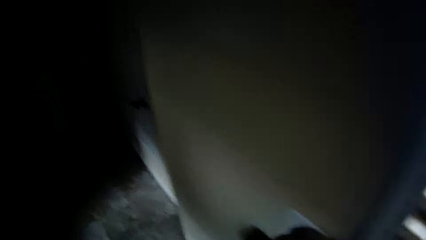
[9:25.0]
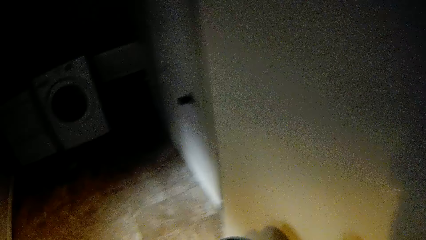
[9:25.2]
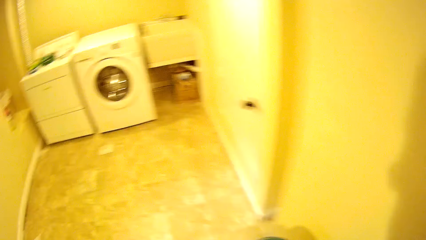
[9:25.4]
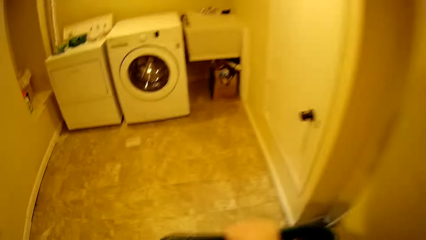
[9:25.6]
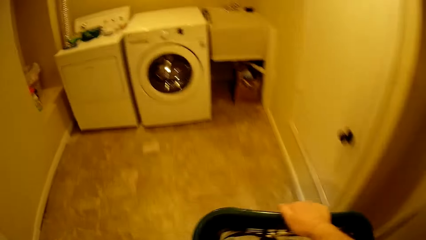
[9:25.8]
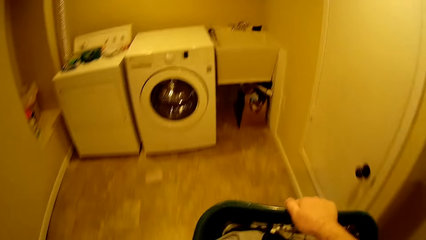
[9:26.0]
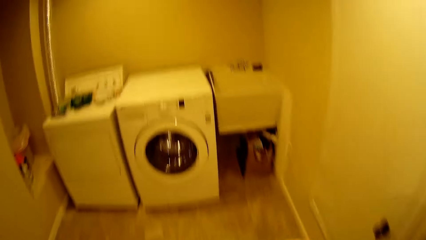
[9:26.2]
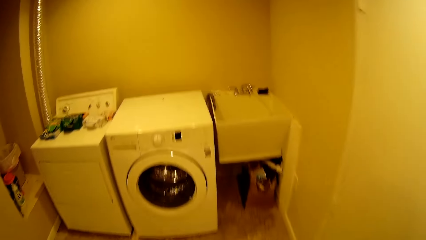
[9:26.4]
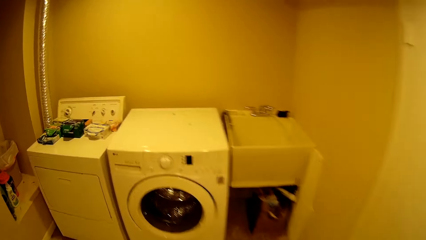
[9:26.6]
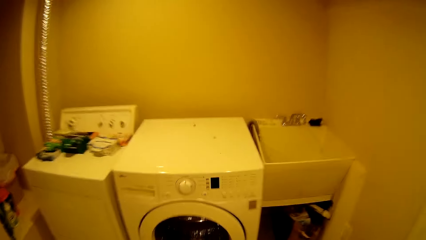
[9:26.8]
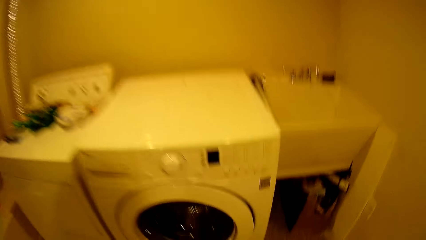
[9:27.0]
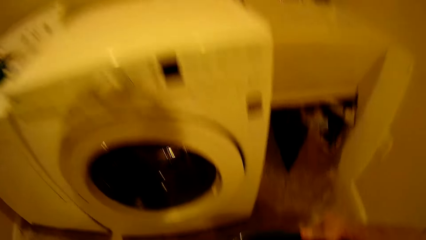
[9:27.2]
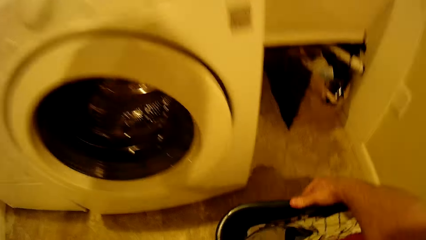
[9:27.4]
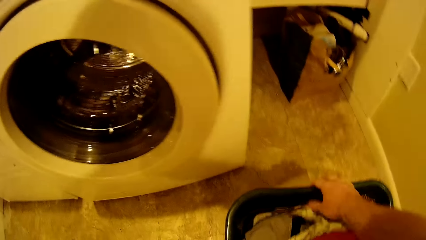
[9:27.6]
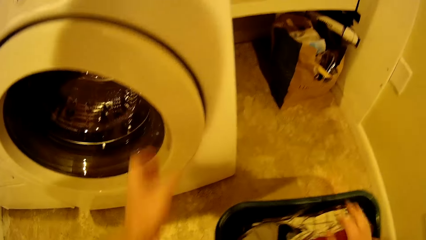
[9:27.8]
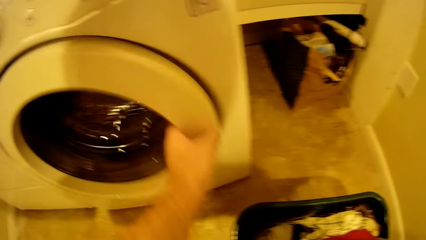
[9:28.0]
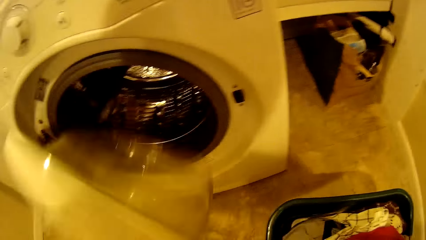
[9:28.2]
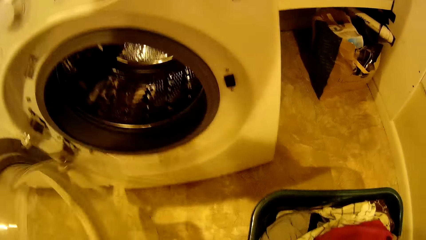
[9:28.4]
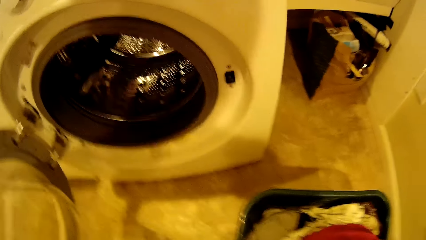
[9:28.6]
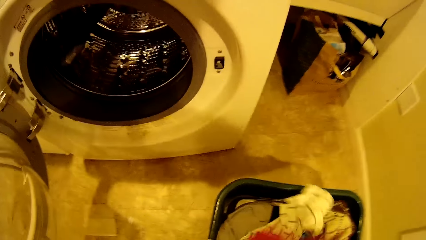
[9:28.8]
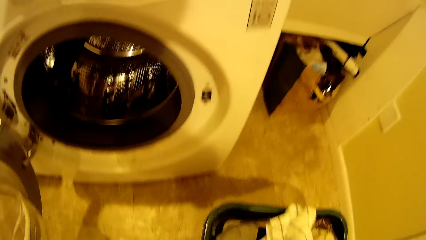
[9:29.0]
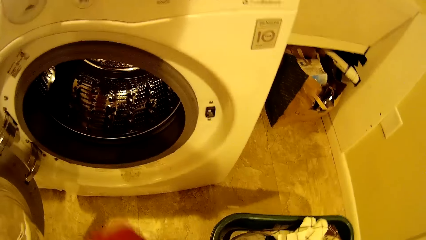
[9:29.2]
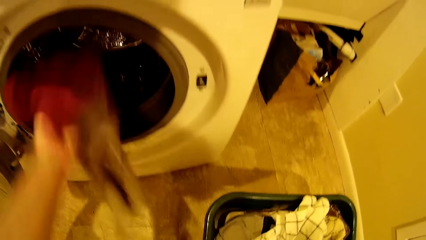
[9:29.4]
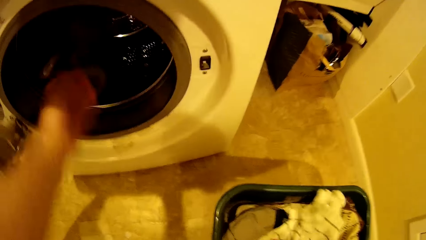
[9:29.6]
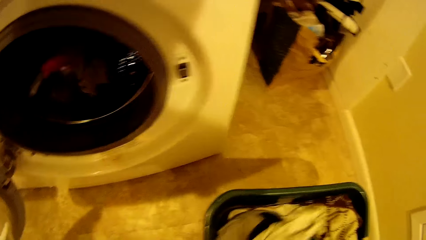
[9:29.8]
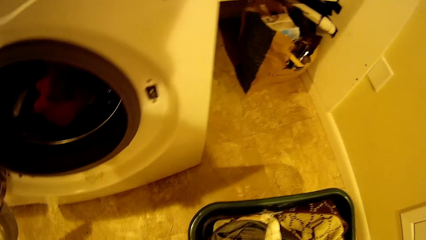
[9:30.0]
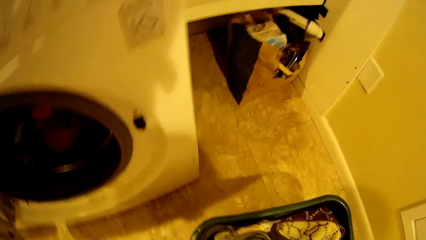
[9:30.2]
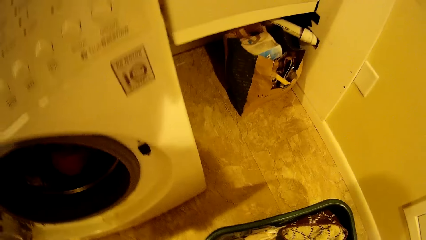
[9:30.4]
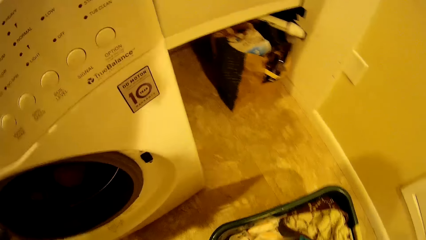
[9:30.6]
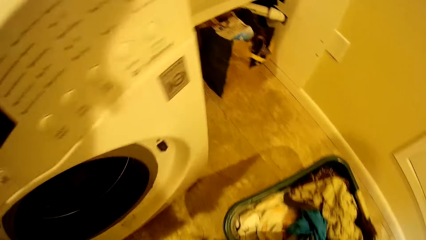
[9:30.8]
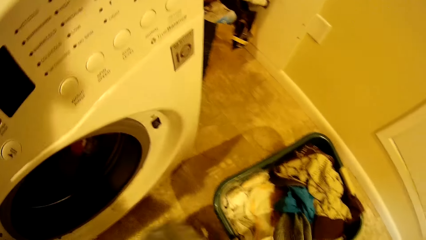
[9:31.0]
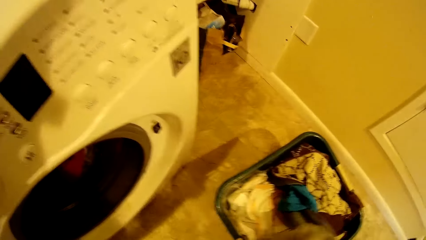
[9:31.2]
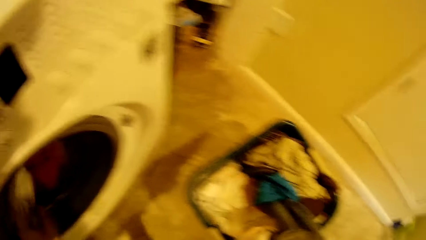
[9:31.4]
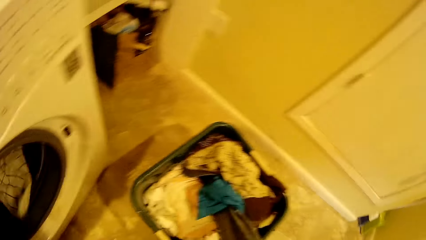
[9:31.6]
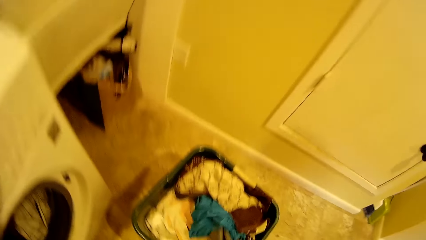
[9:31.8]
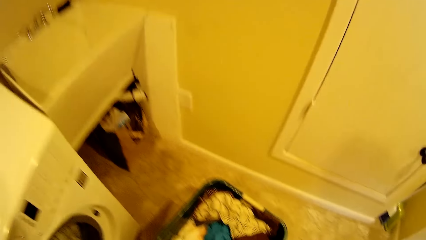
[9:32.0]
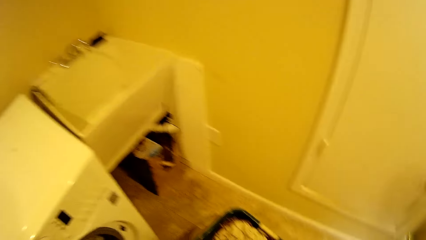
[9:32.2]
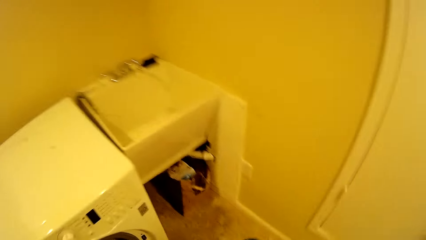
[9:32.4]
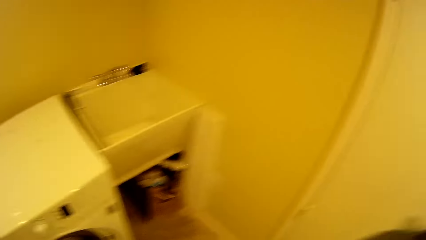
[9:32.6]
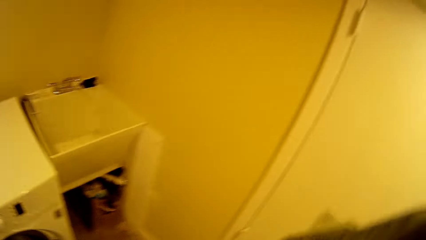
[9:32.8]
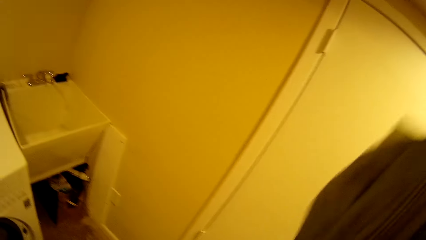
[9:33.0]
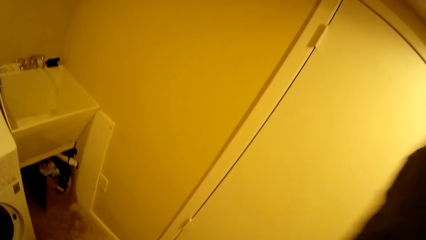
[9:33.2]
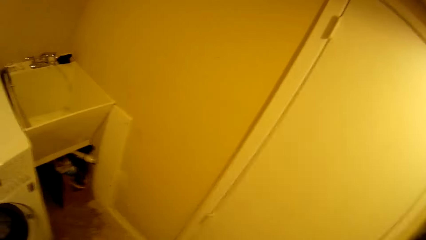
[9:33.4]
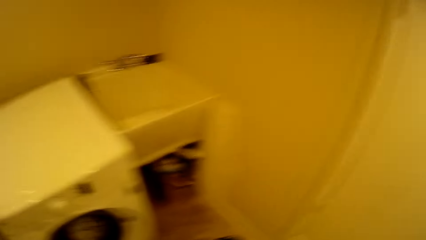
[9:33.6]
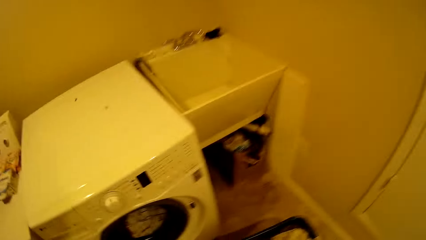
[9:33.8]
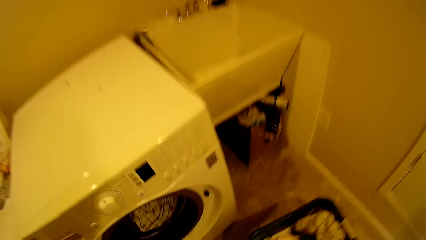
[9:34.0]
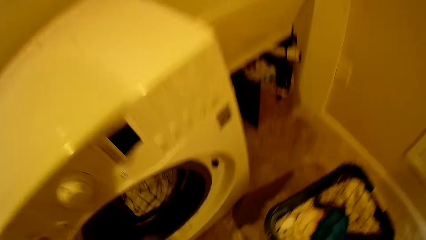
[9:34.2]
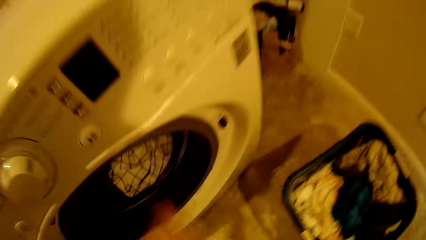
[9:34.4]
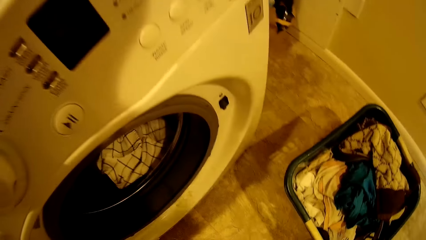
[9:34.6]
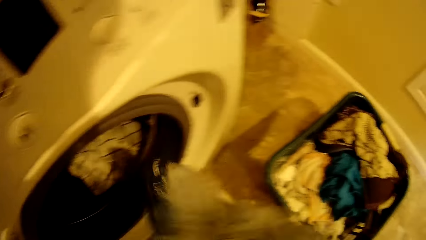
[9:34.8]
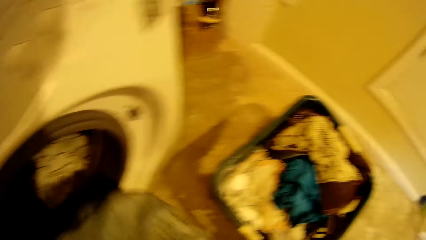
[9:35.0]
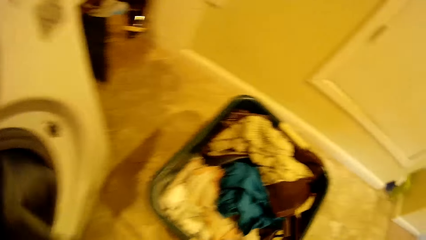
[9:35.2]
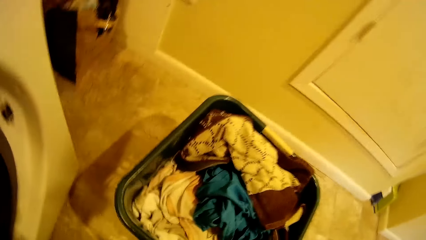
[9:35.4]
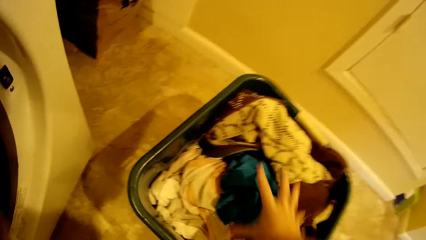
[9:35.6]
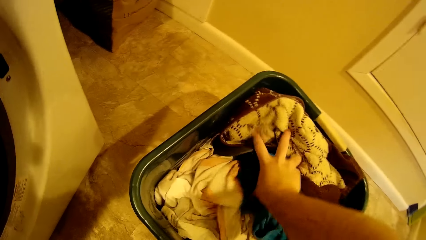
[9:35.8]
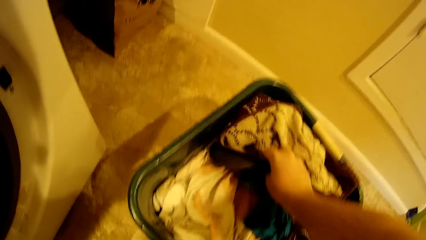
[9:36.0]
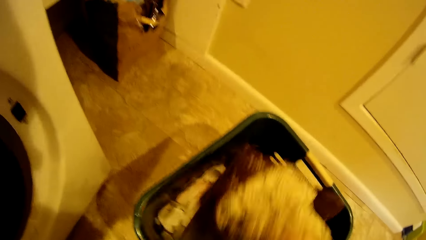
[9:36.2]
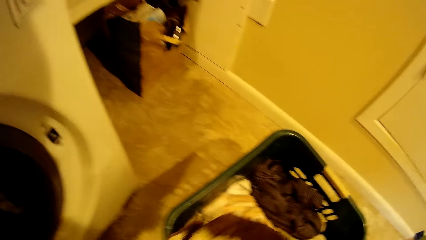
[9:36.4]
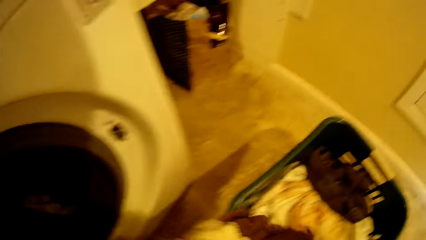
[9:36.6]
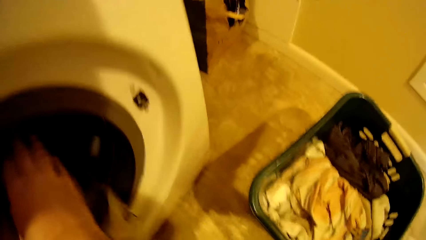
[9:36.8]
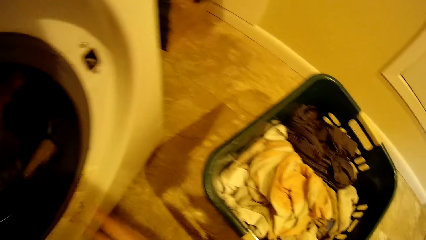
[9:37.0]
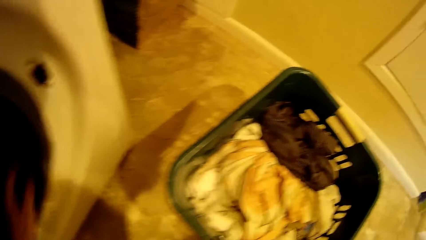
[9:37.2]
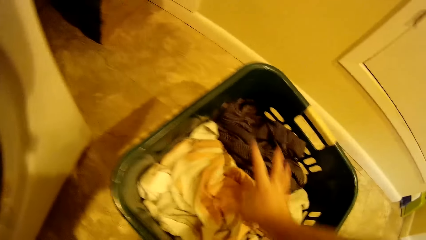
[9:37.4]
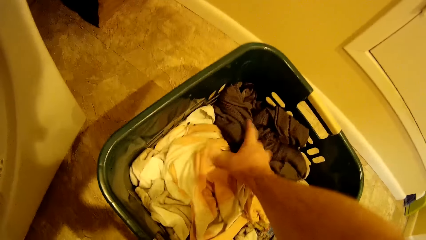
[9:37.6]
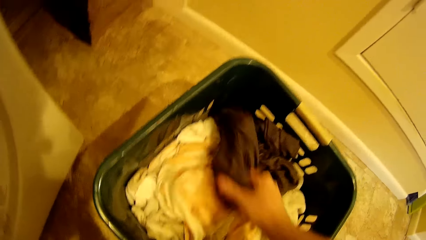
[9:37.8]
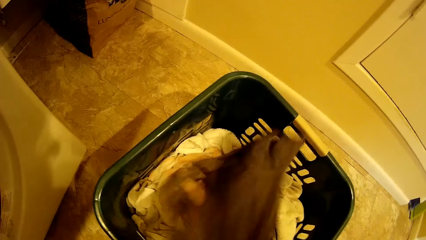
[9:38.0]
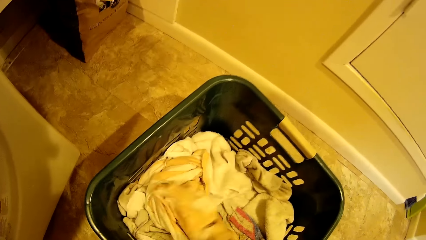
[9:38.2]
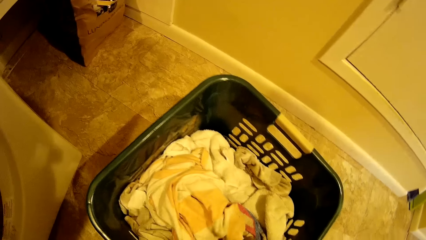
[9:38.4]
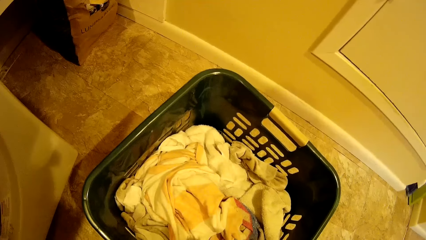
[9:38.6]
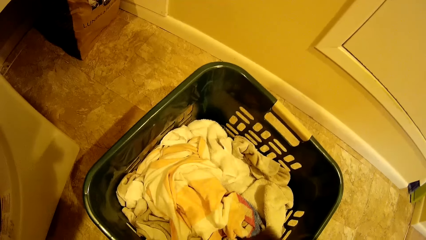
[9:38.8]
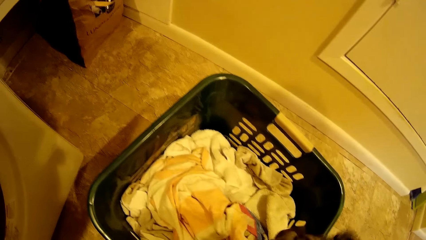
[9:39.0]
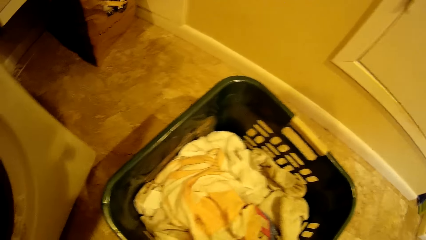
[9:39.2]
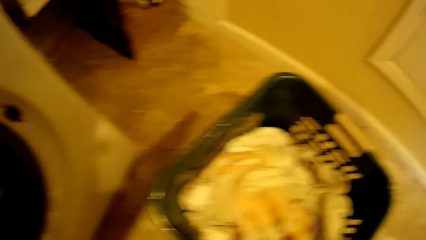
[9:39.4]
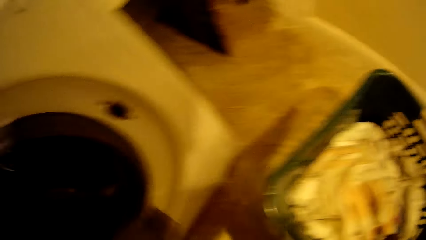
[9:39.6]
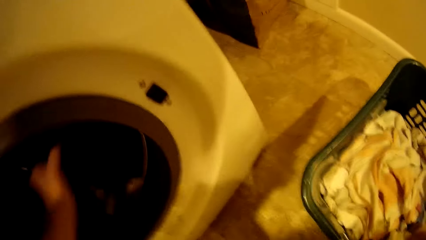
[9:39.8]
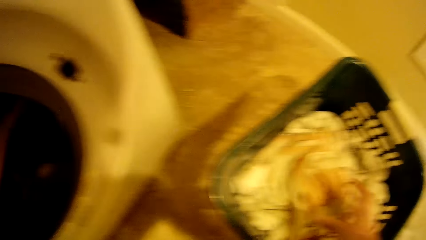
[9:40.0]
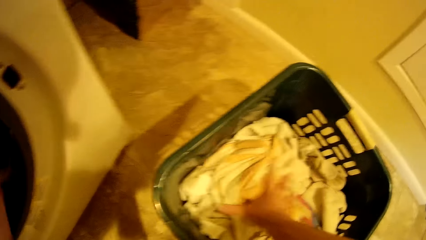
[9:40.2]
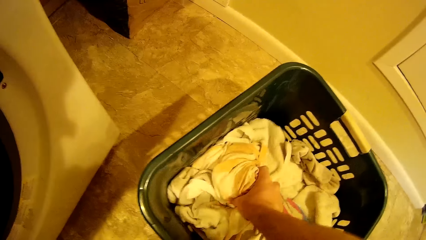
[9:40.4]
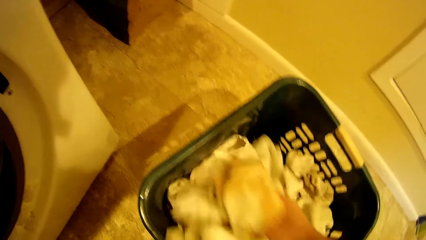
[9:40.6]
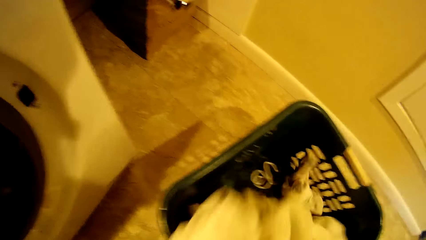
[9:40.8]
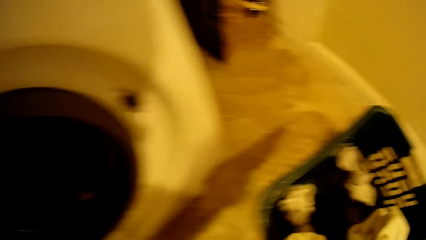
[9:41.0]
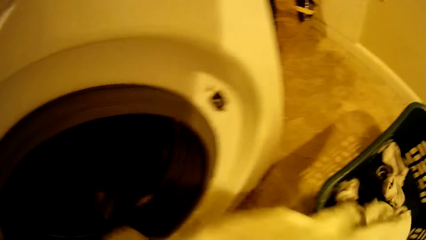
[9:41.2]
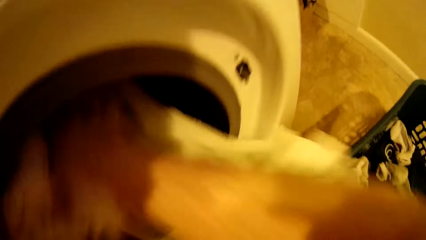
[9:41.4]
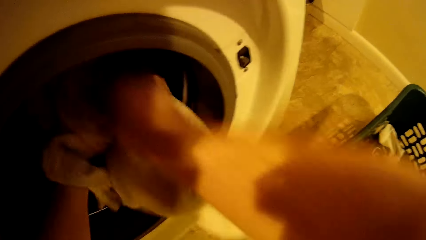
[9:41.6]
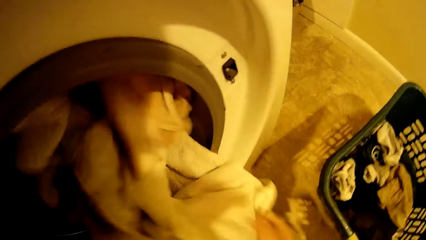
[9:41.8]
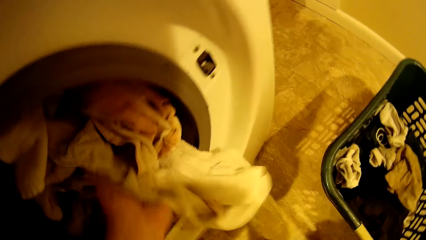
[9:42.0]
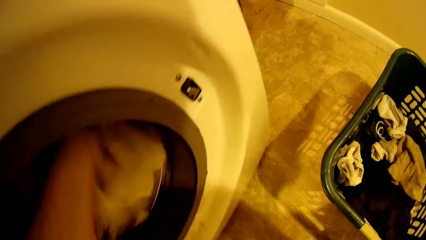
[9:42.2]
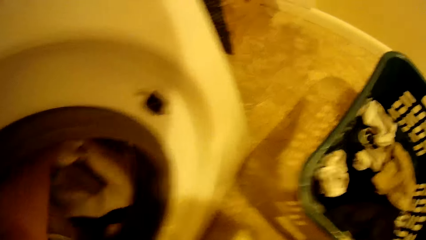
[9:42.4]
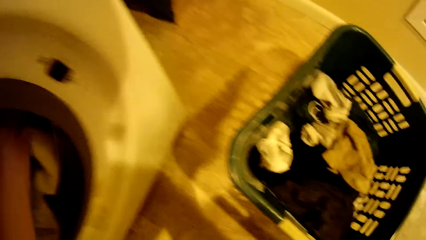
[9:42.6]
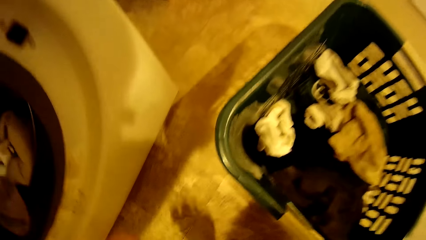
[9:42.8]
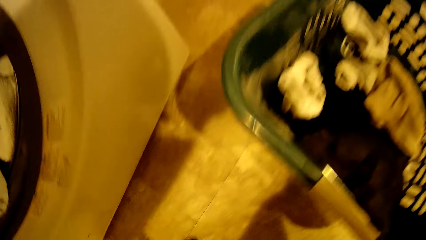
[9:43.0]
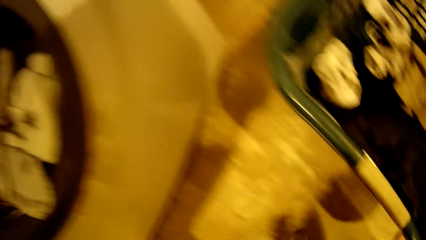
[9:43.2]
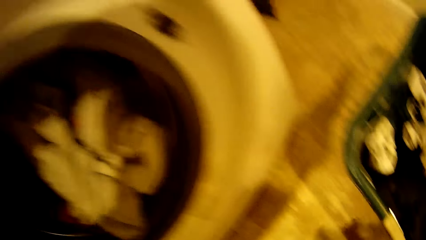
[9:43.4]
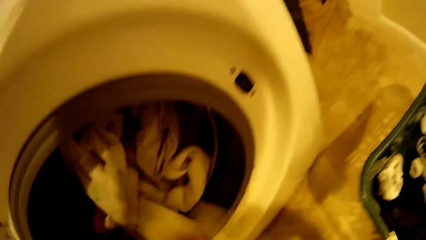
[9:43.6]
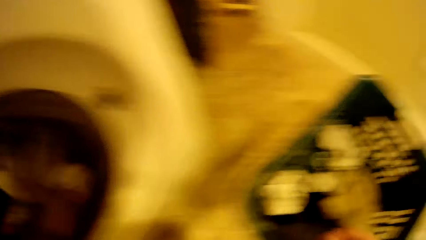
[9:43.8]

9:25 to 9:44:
The camera wearer turns on the light. They walk around the room. They put the laundry basket down on the floor. They open the washing machine. They transfer the clothes from the laundry basket to the washing machine. They pick a cloth. They put the cloth in the washing machine. They turn around the room. They put the cloth in the washing machine. They do it again. They pick the clothes. They put the clothes in the washing machine. They pick the clothes. They put the clothes in the washing machine. They pick the clothes. They put the clothes in the washing machine.
